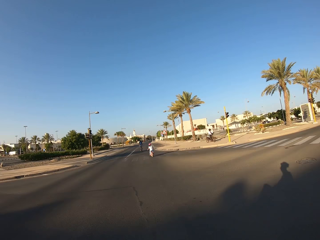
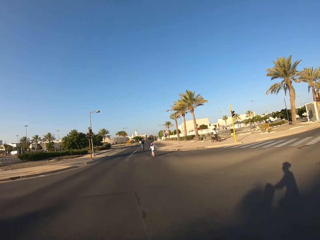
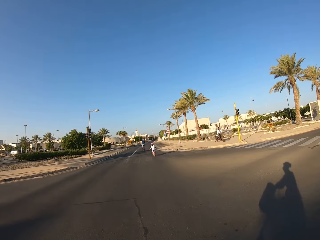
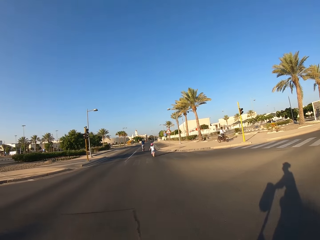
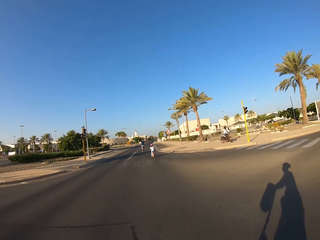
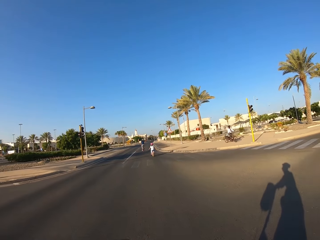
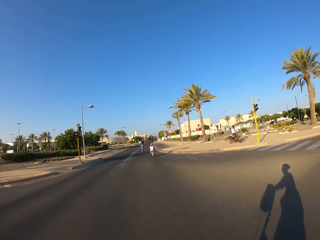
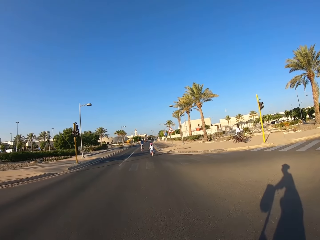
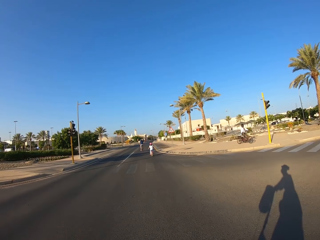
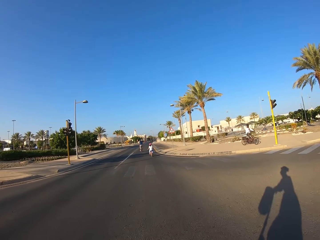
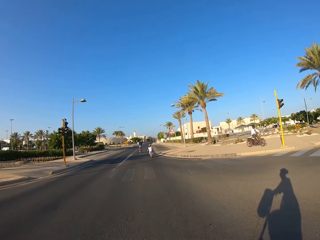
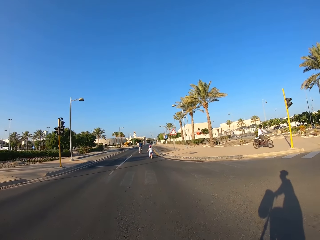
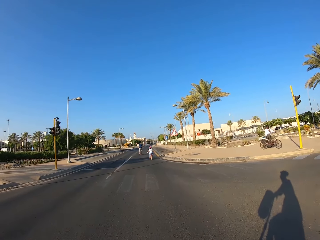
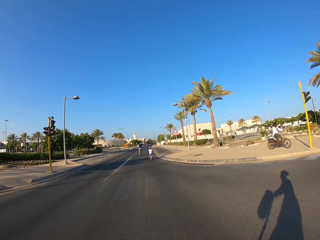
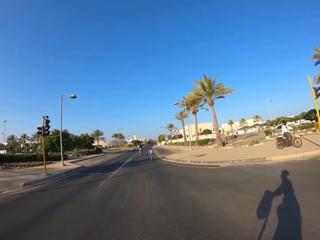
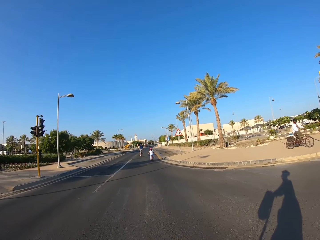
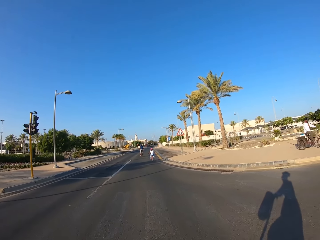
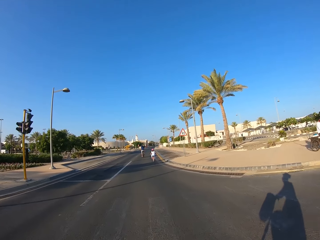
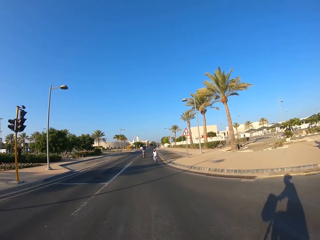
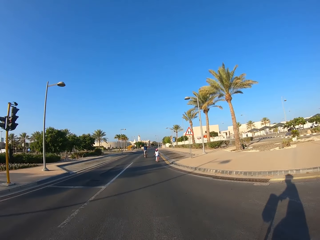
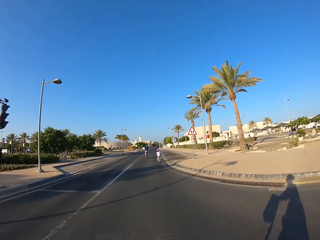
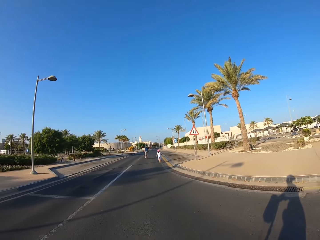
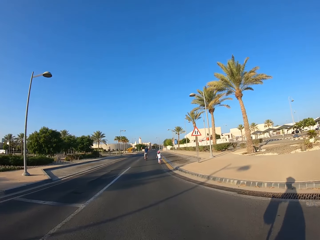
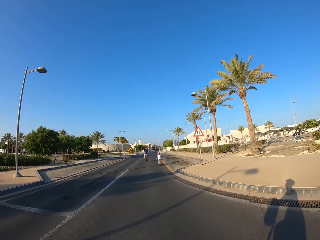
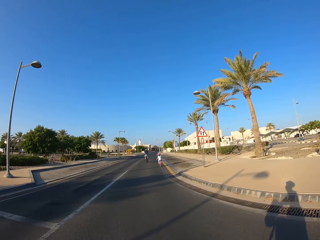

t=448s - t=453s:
The camera wearer rides the bicycle.

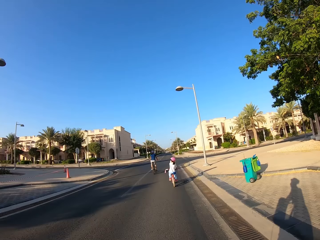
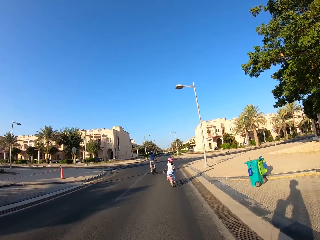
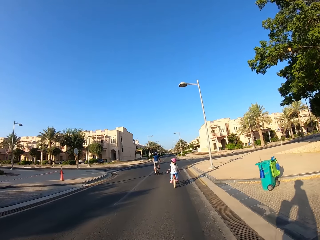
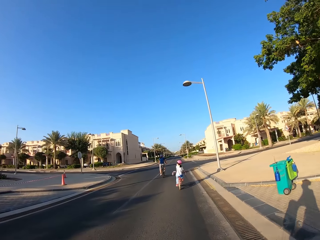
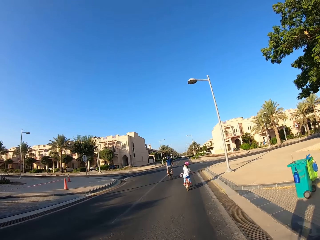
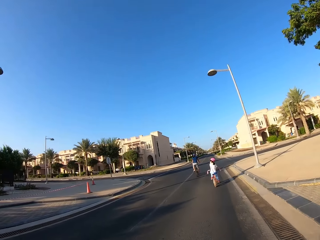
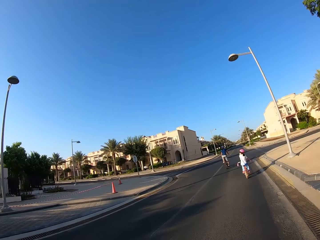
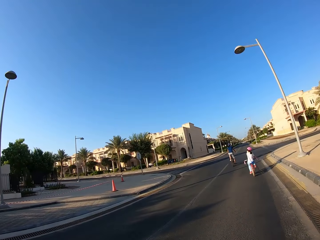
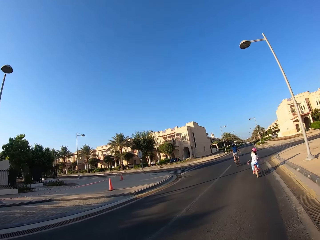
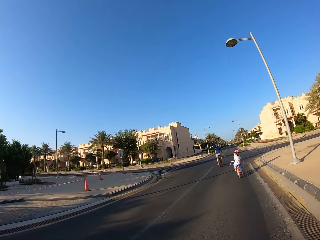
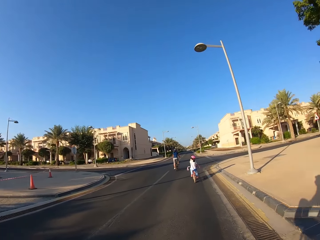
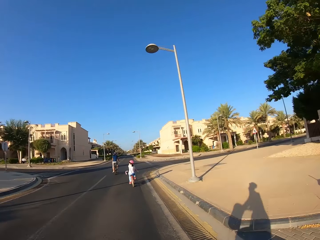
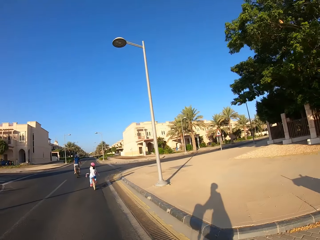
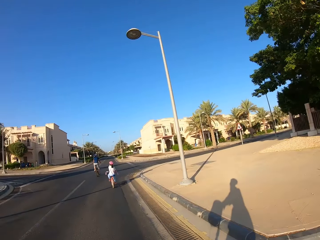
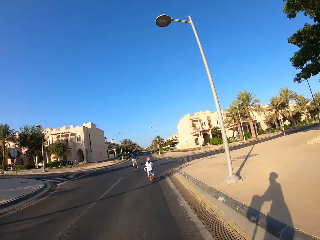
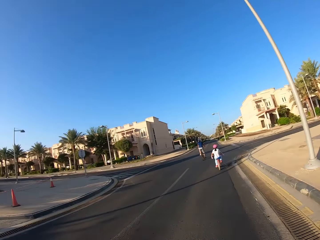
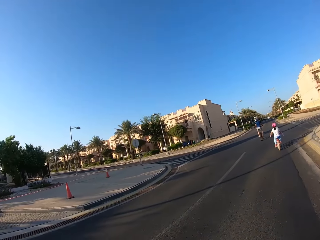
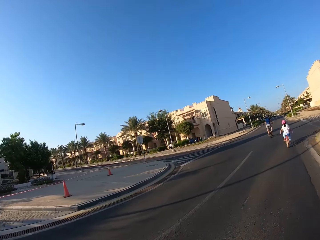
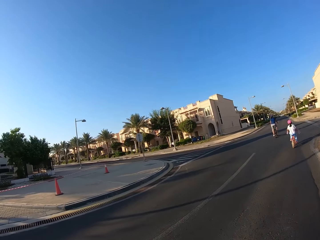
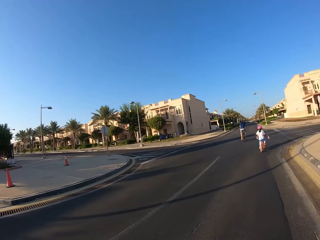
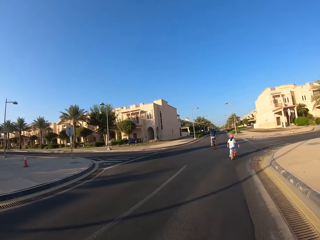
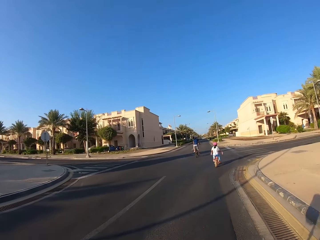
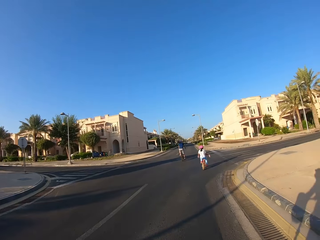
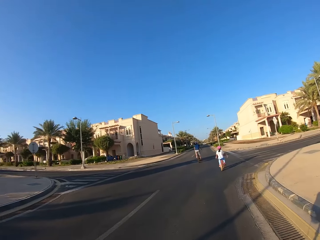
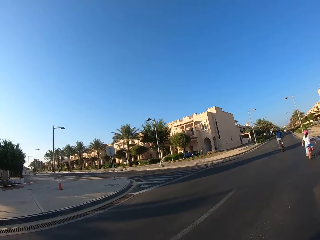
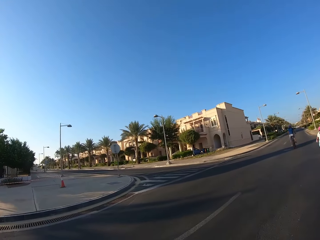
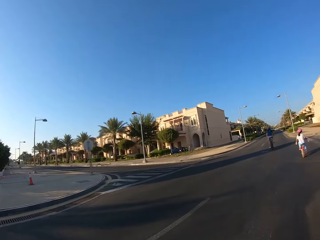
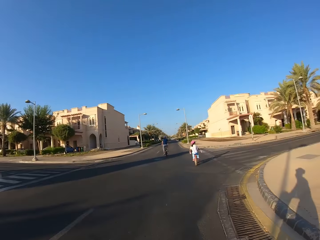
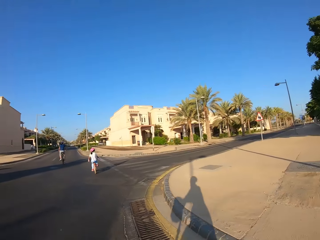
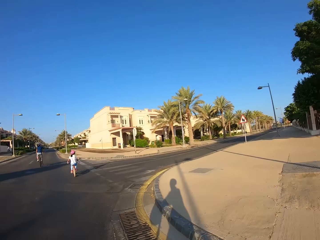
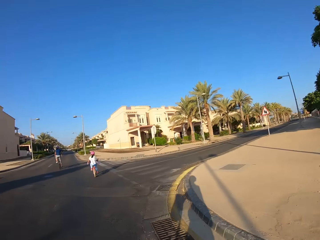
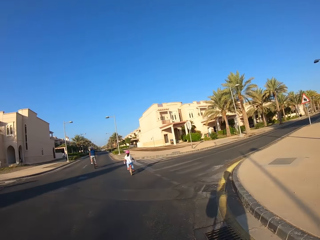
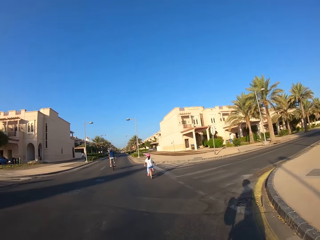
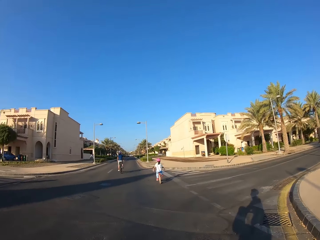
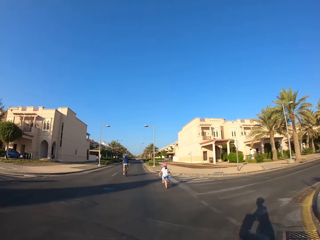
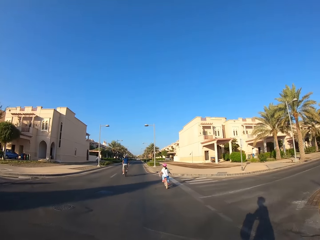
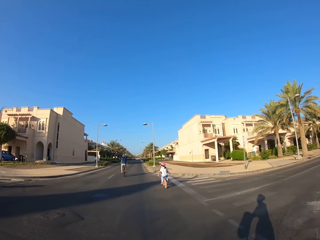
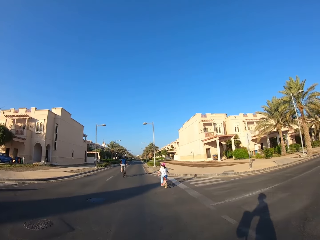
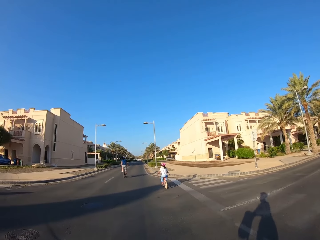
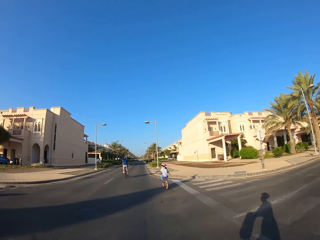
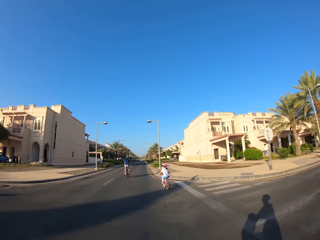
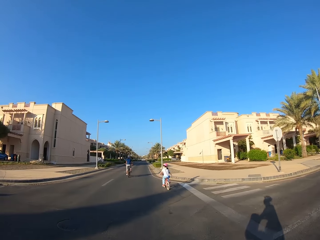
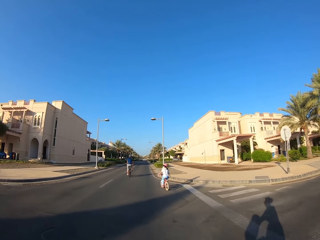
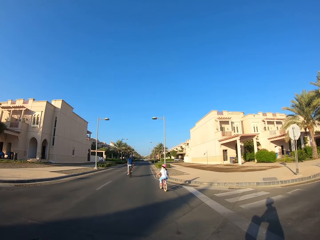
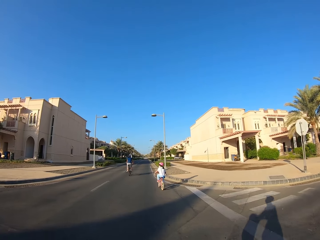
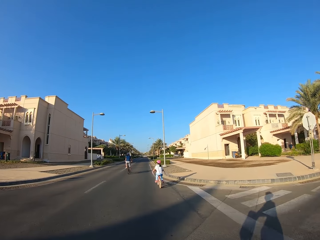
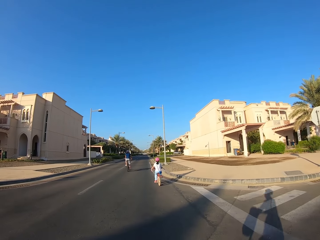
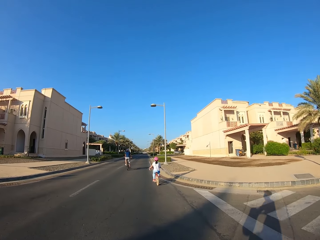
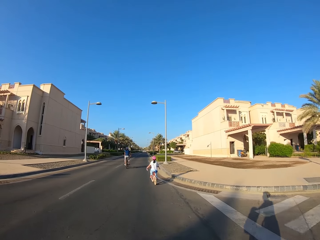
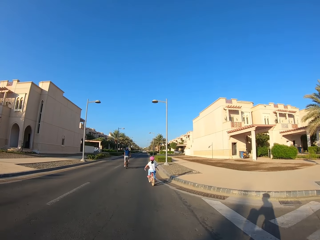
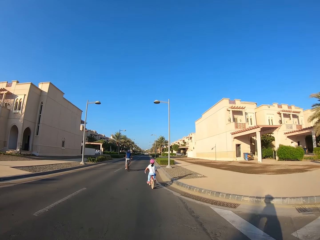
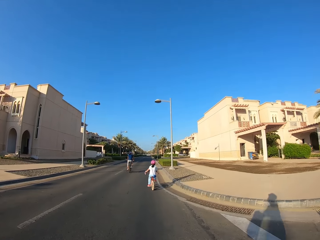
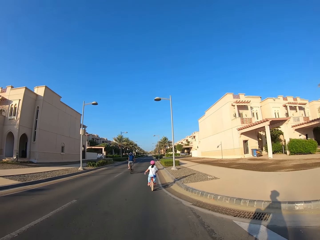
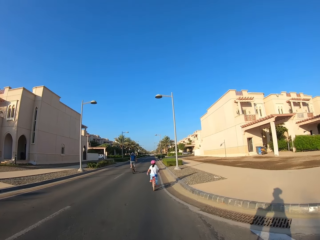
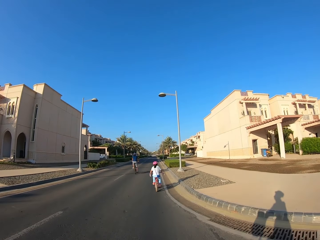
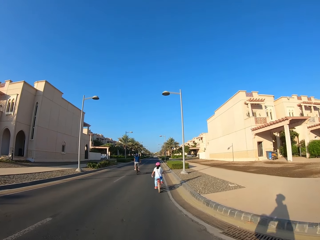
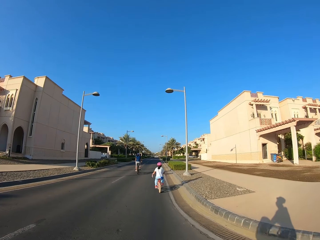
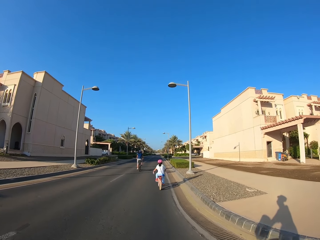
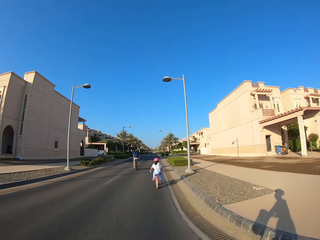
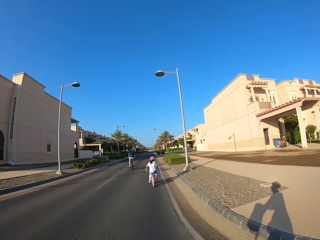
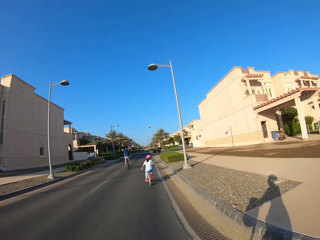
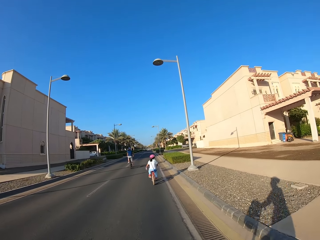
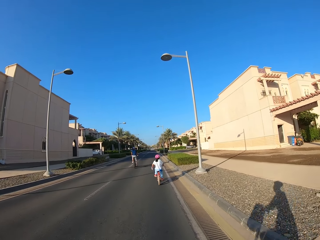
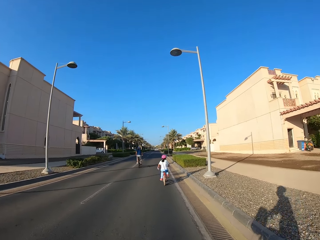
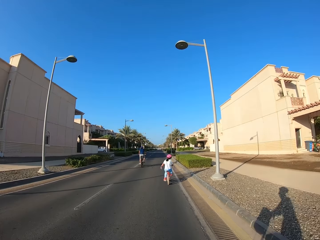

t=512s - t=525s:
The camera wearer looks around. They ride the bicycle.

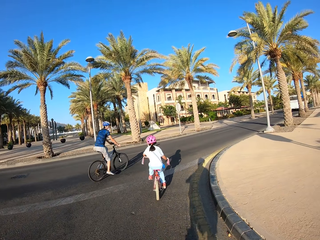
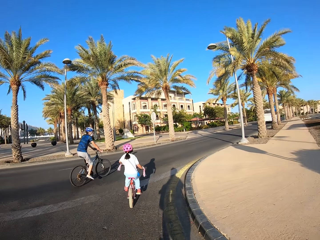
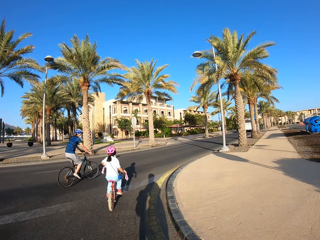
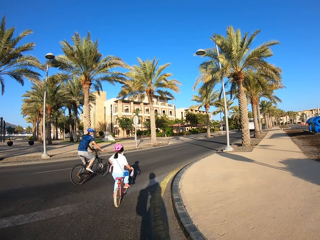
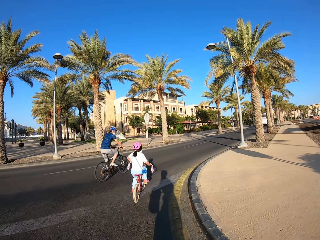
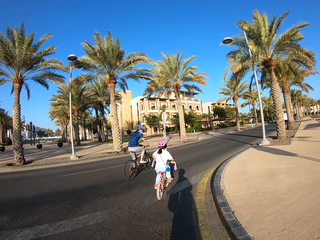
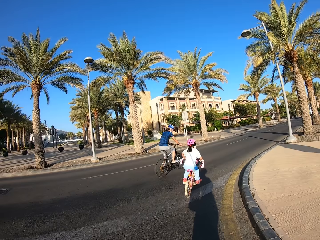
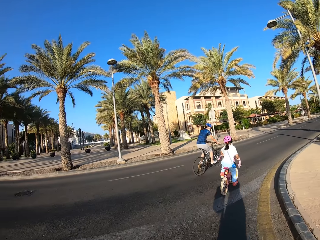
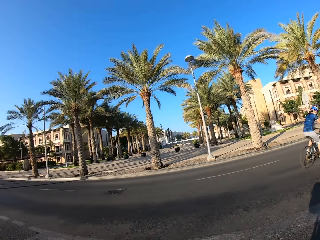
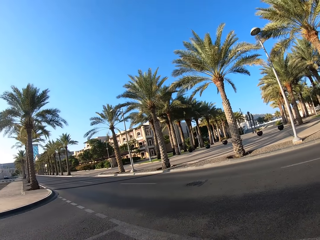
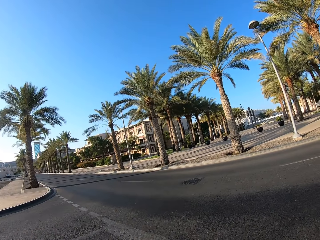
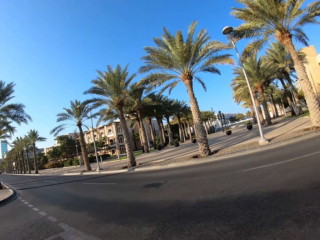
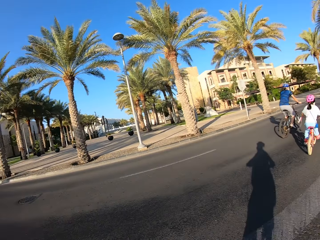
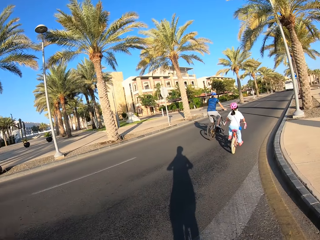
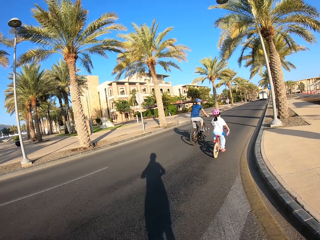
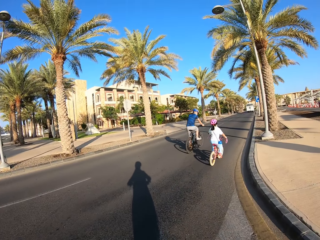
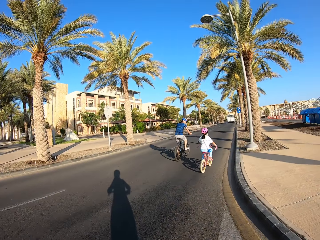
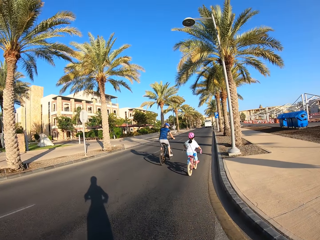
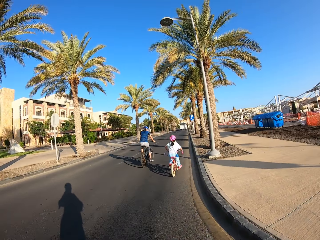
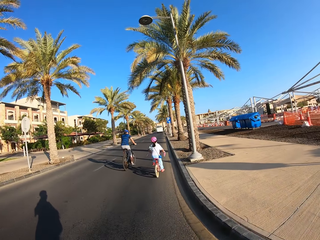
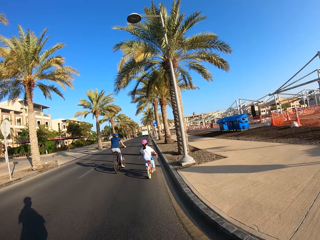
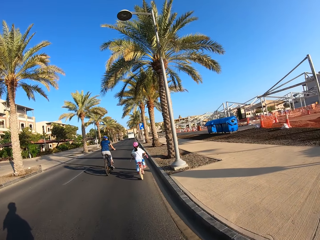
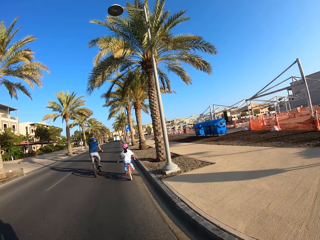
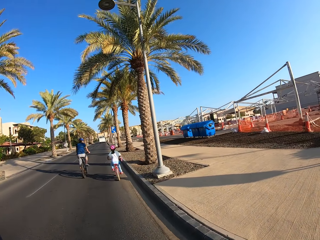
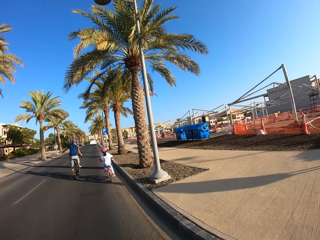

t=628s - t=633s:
The camera wearer takes a right turn.
